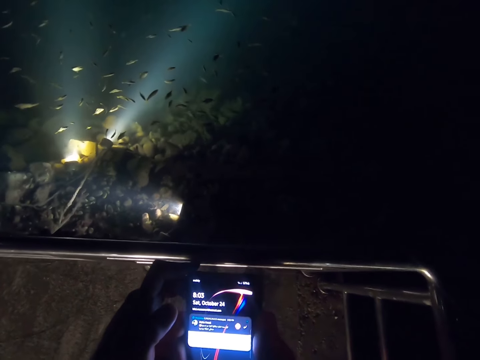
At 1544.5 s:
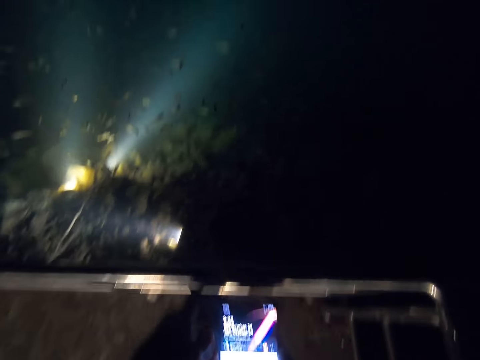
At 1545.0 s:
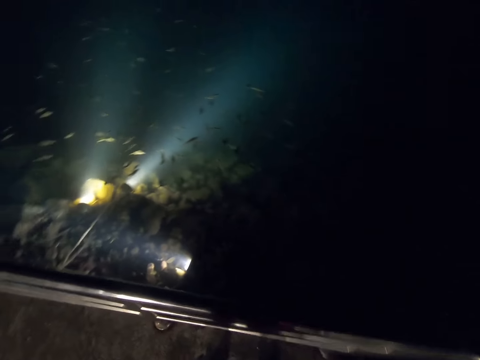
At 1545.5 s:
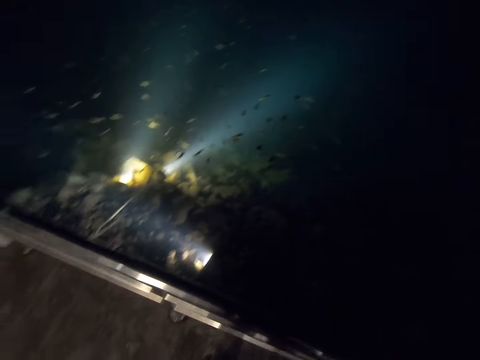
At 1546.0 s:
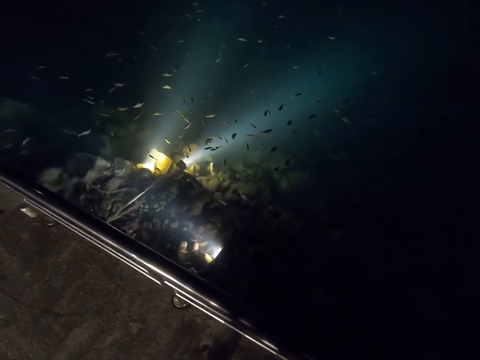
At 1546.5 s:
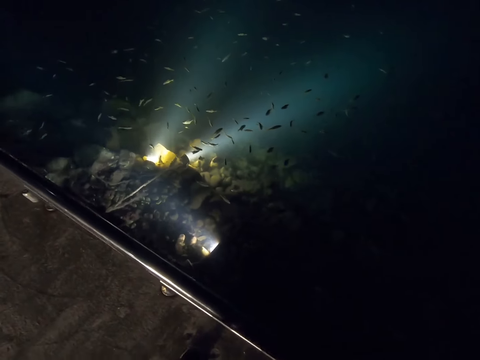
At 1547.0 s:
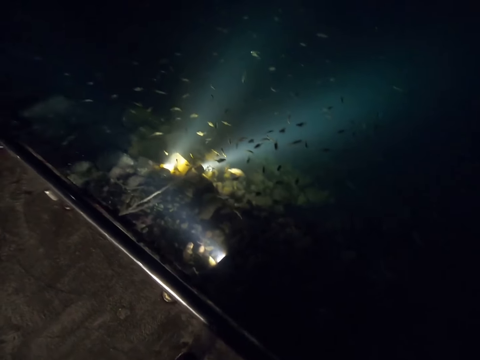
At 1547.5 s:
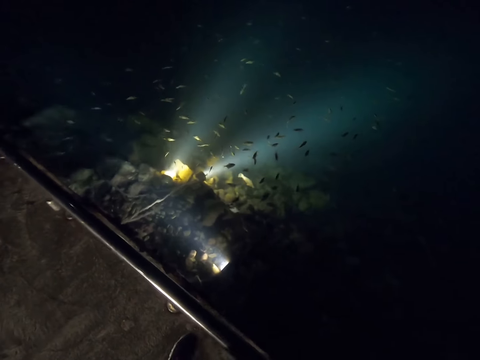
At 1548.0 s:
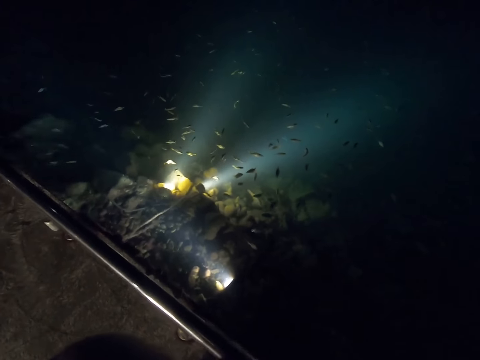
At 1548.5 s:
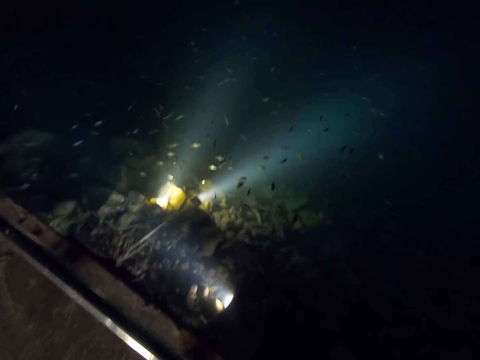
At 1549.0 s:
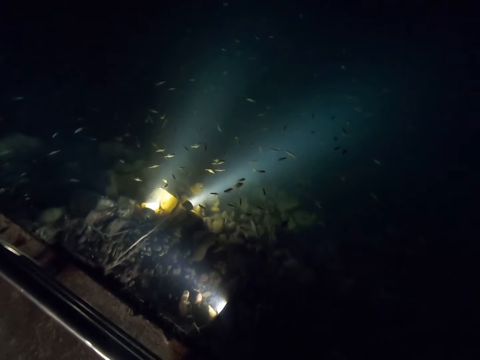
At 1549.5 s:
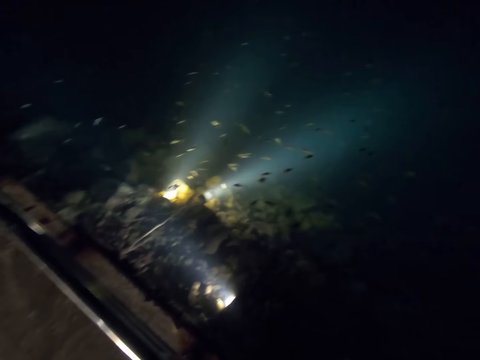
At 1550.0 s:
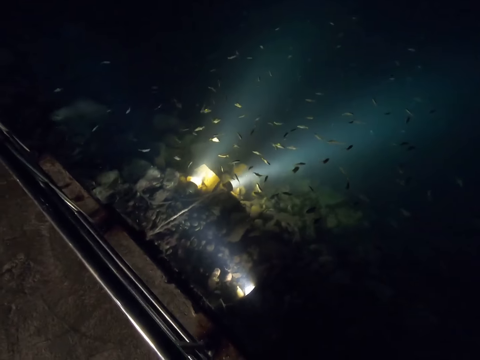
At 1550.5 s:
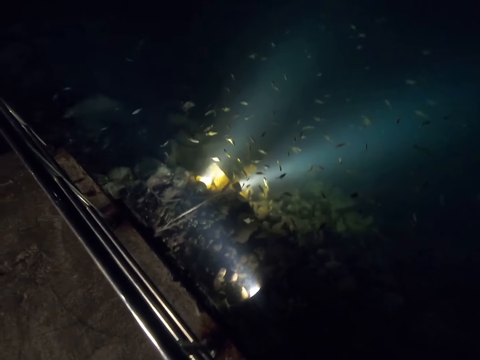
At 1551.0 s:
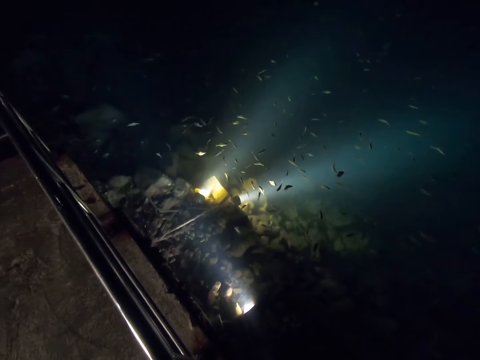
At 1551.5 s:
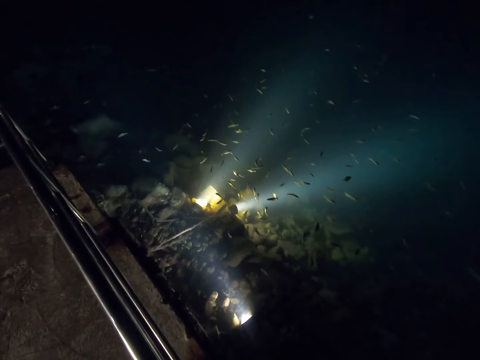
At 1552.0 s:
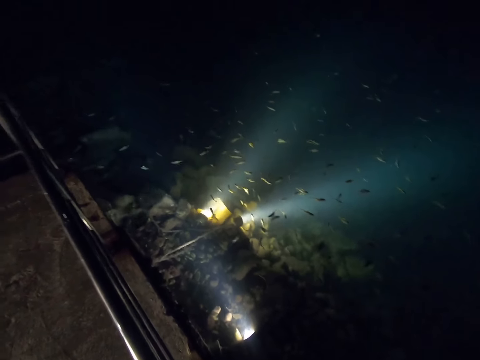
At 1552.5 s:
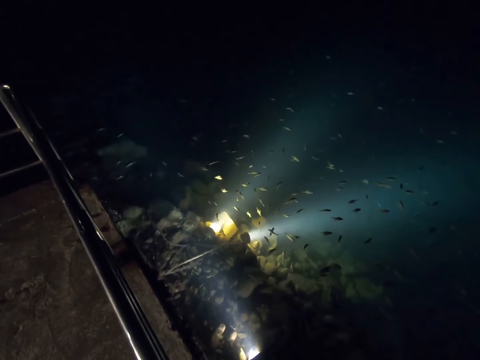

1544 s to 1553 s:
The camera wearer watches the fish in the pond.

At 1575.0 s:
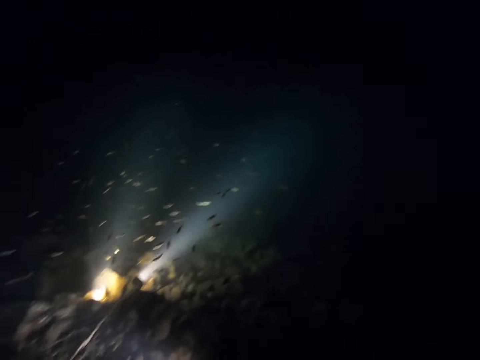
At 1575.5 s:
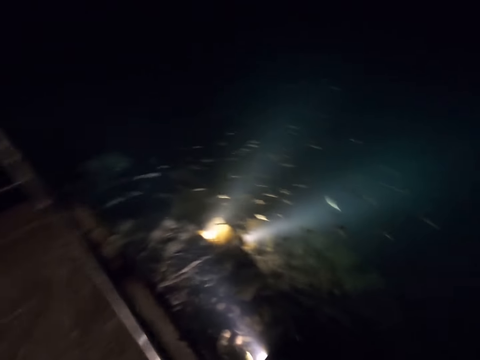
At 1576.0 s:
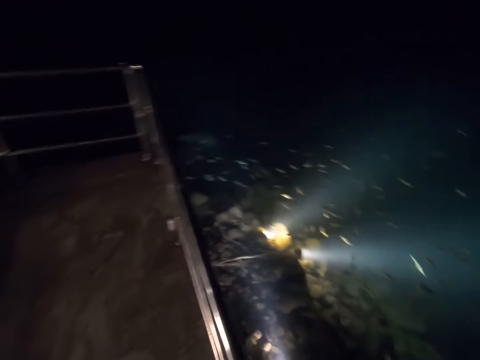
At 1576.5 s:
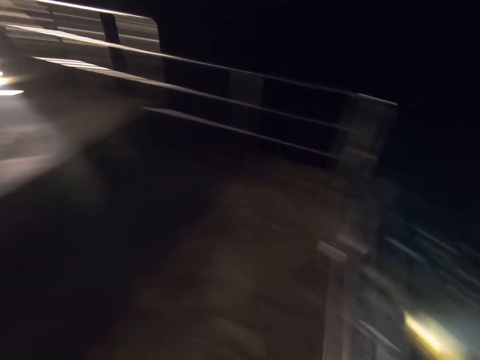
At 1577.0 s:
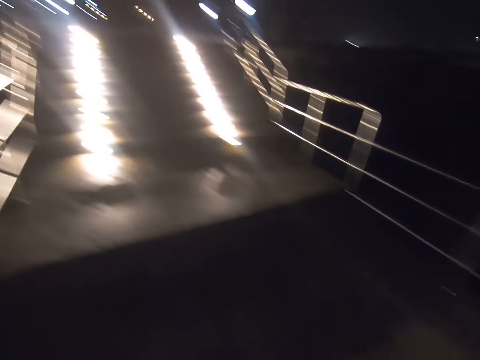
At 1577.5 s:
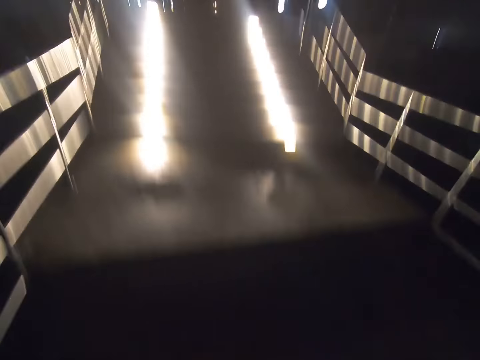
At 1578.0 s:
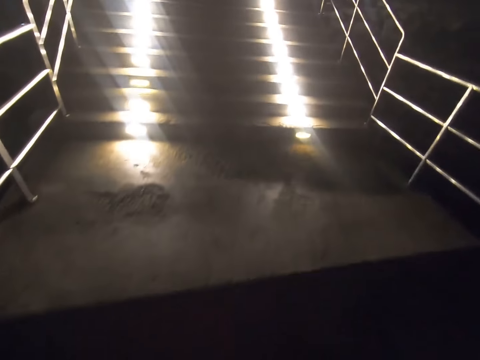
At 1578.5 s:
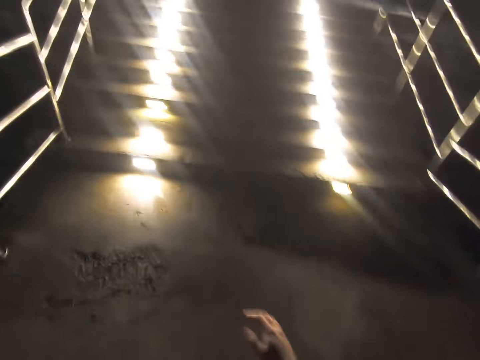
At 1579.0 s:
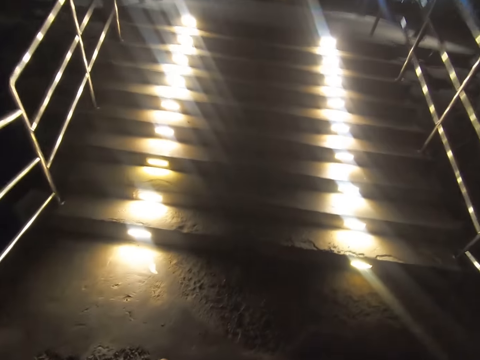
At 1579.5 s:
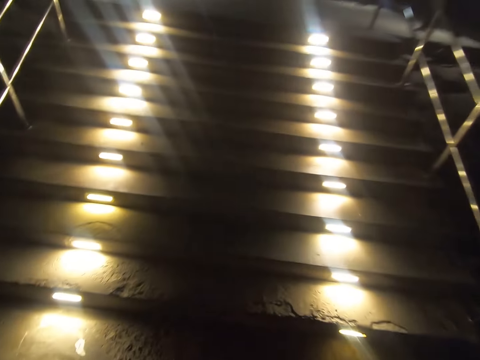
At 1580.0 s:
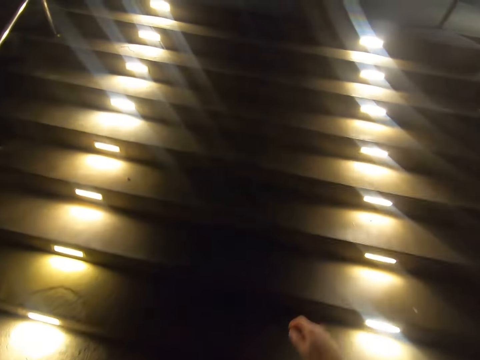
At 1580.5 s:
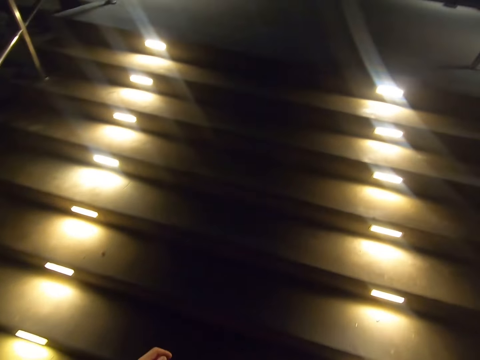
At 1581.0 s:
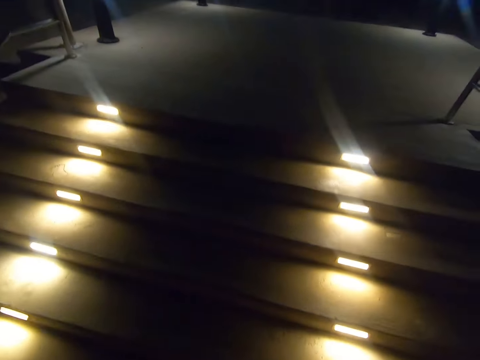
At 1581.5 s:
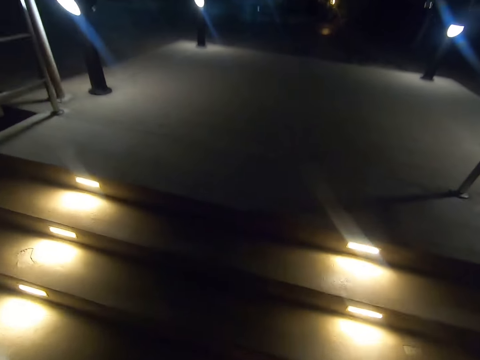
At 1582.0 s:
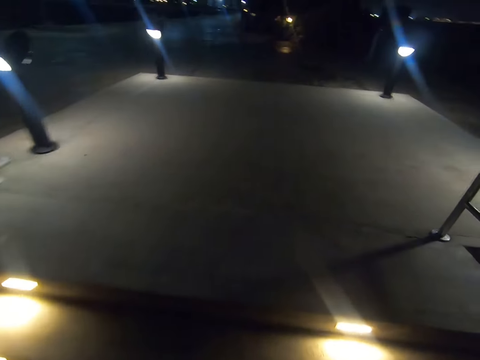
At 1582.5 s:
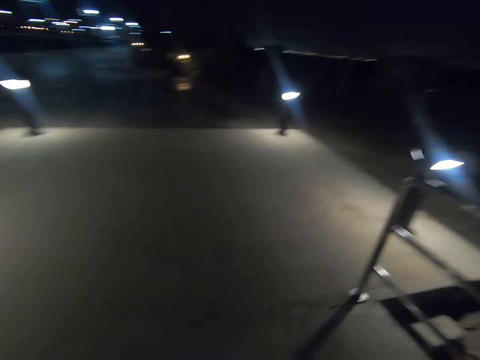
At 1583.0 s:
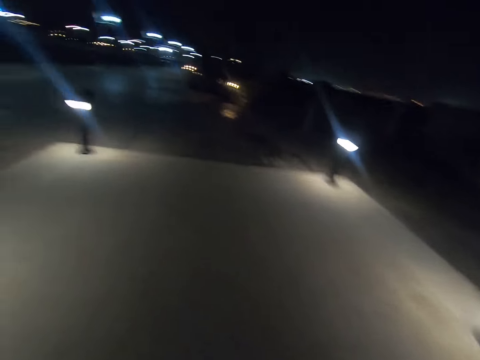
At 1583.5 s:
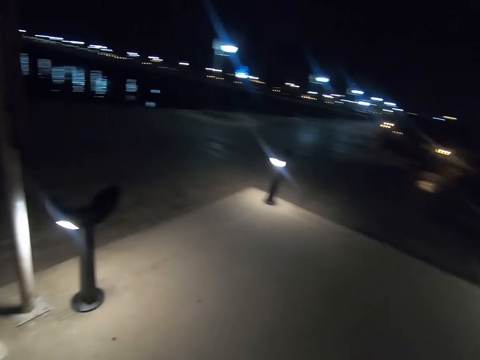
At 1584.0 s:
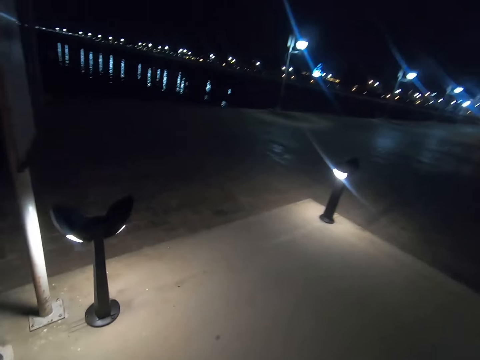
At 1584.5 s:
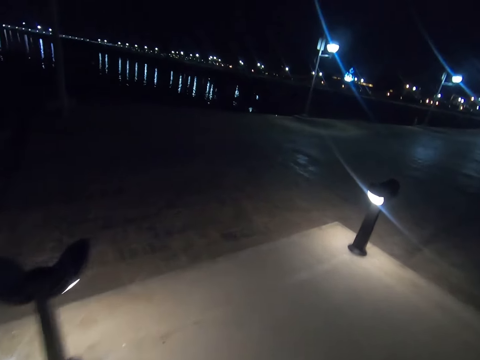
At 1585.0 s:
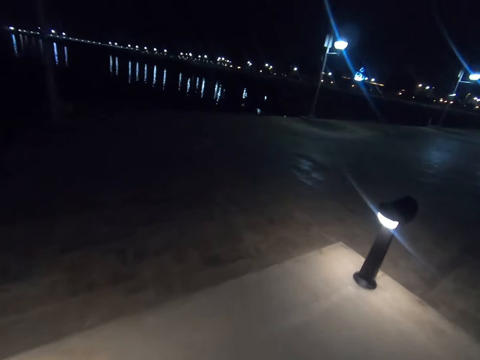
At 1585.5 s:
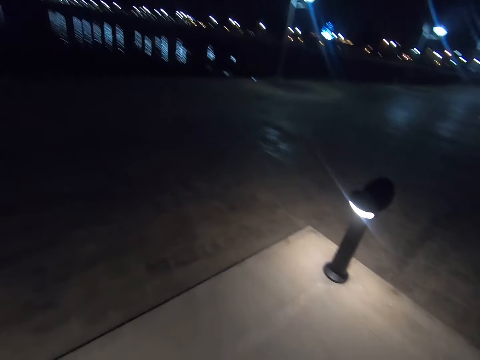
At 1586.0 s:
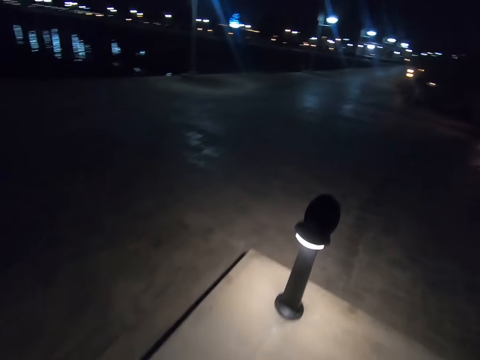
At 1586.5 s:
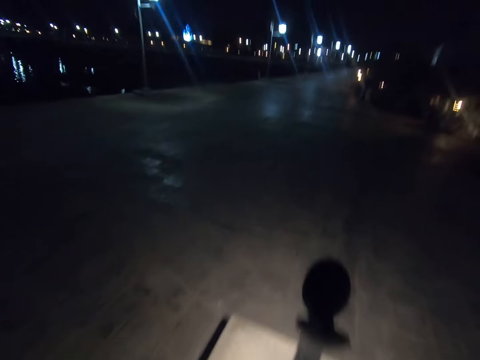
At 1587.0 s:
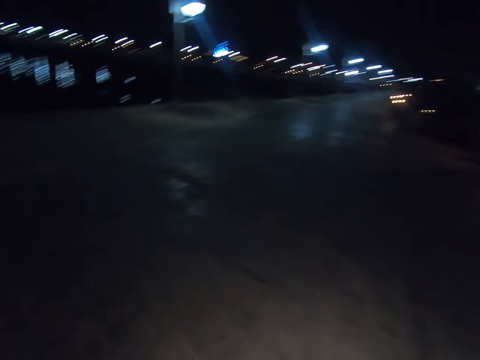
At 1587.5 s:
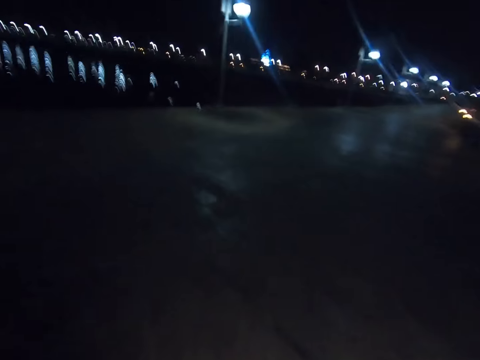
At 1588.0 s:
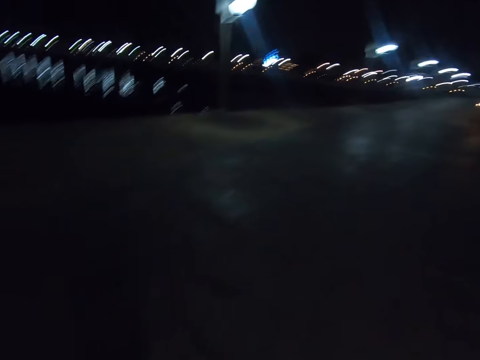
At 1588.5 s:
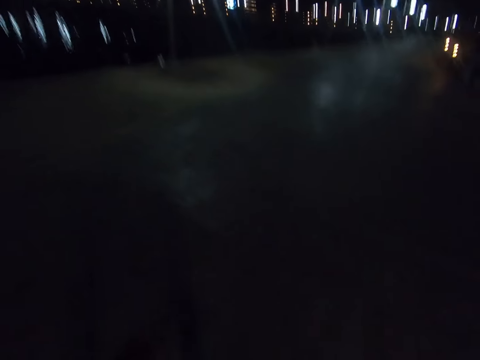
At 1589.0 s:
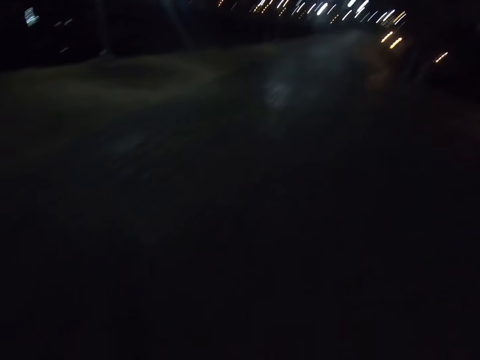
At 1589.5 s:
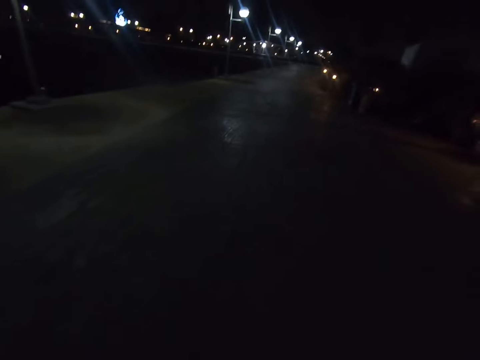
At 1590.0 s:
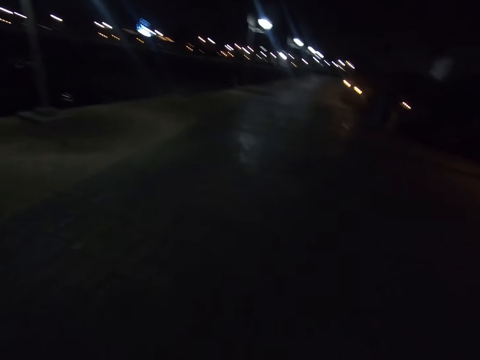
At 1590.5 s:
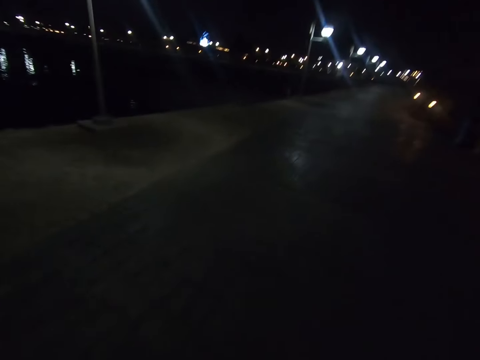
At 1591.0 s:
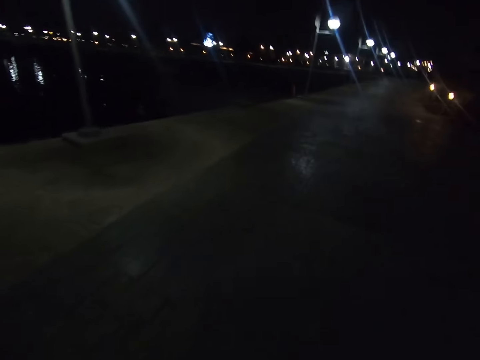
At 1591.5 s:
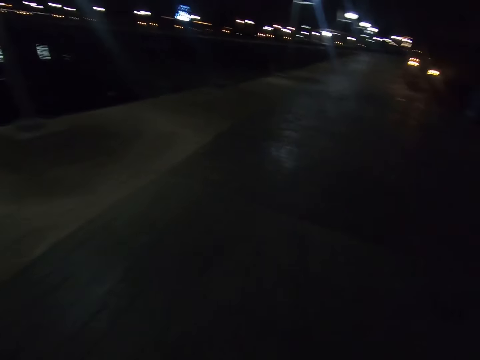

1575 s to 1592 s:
The camera wearer walks up the stairs. They walk along the street. They walk along the road.
